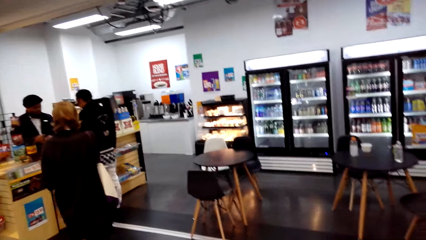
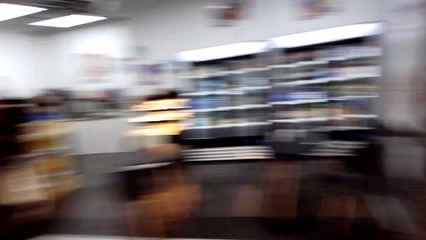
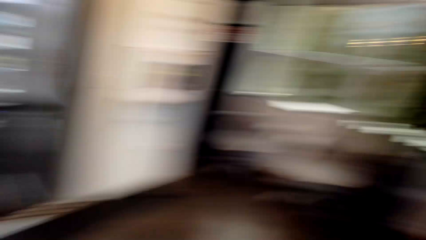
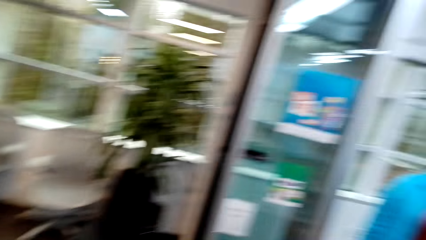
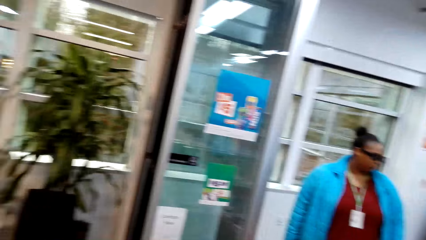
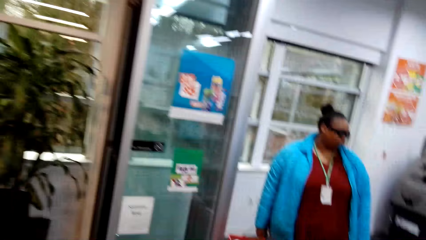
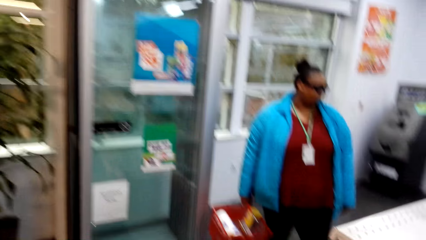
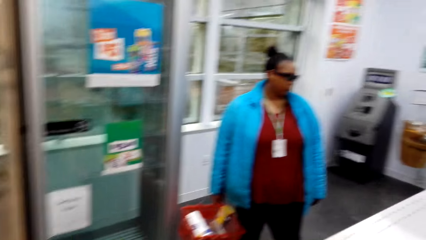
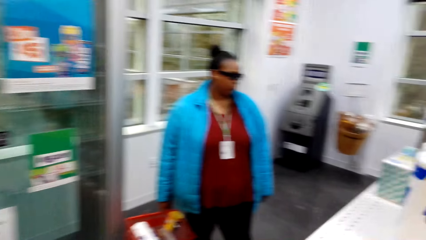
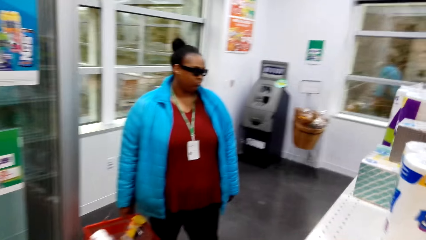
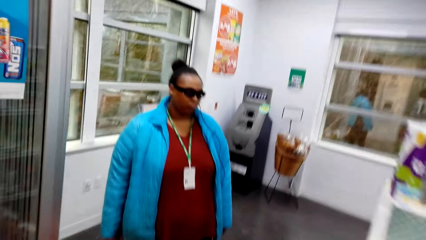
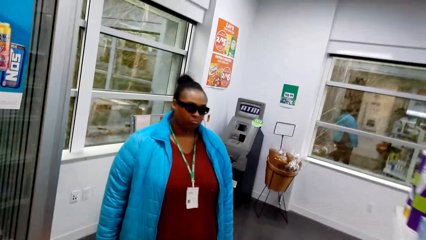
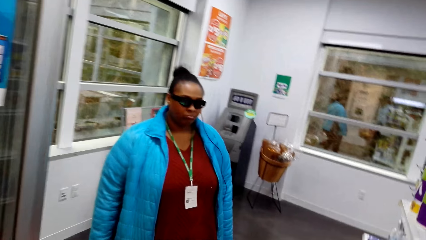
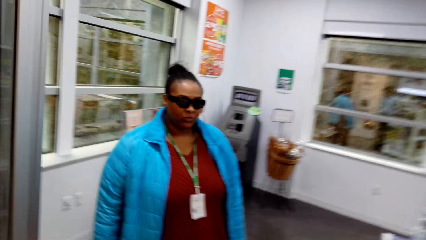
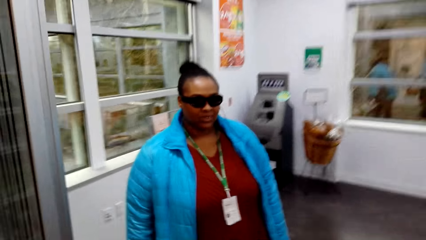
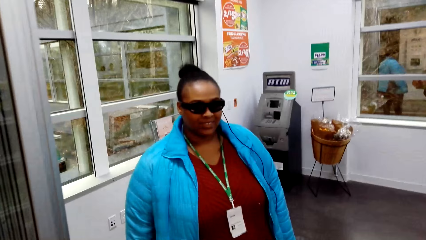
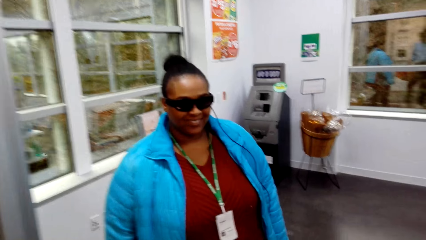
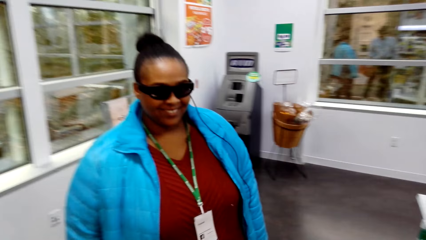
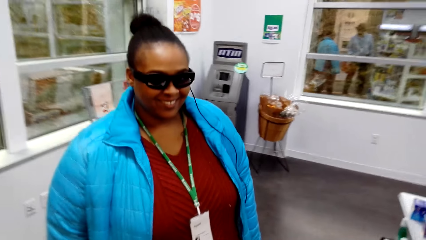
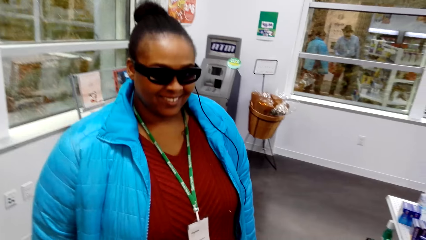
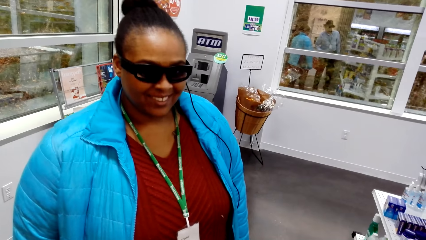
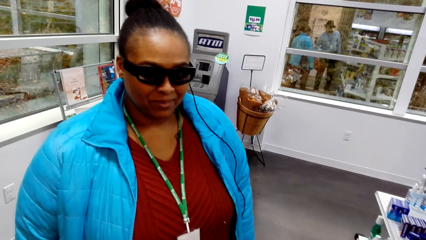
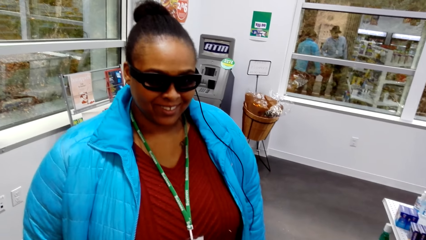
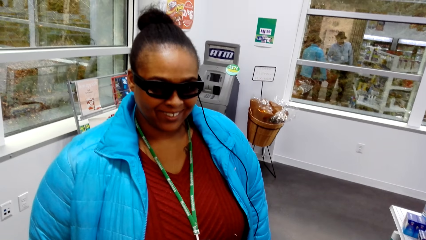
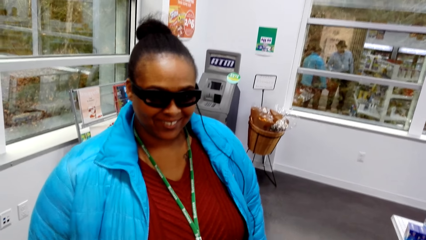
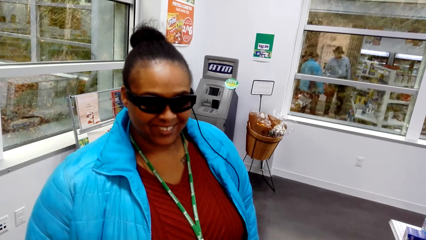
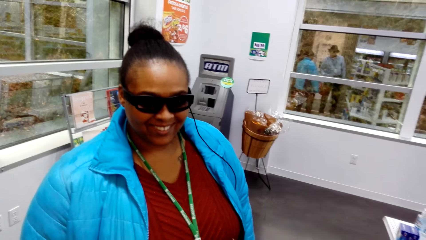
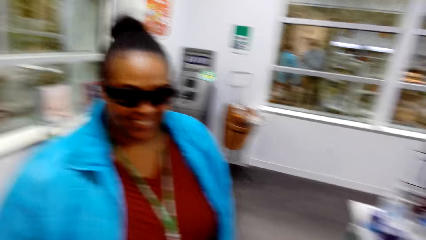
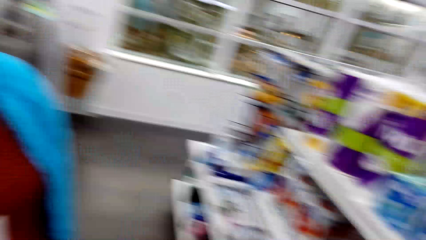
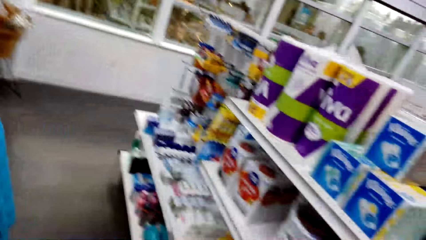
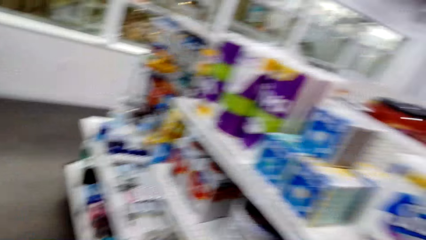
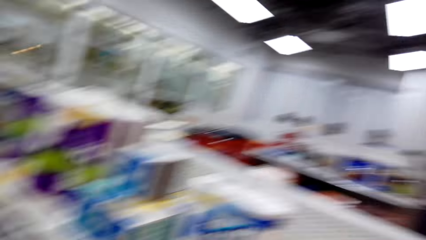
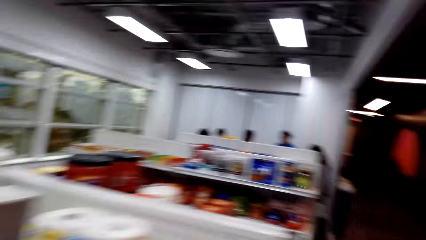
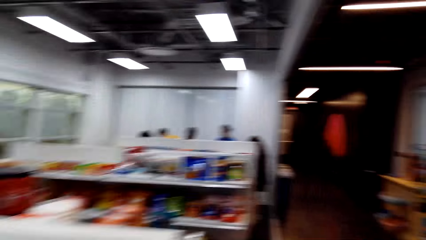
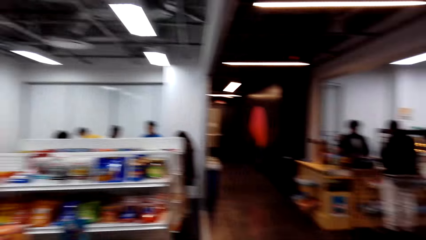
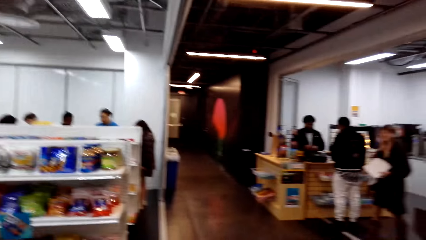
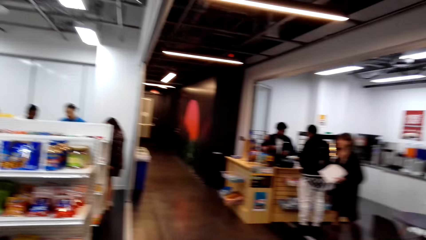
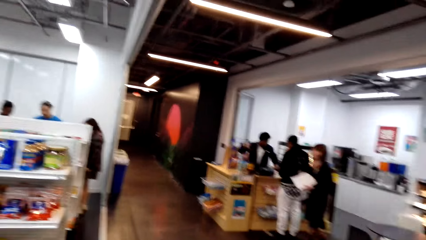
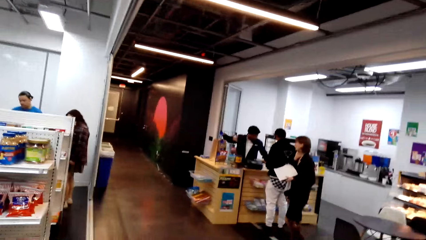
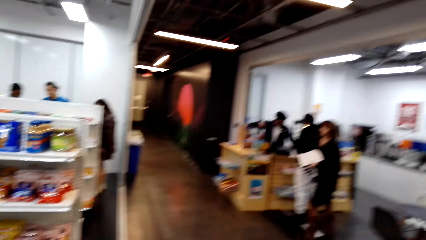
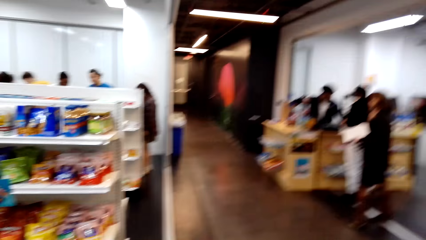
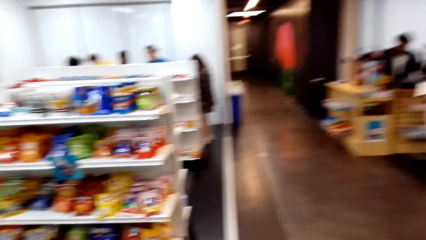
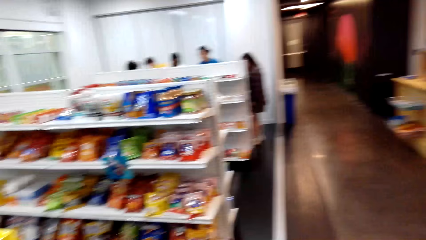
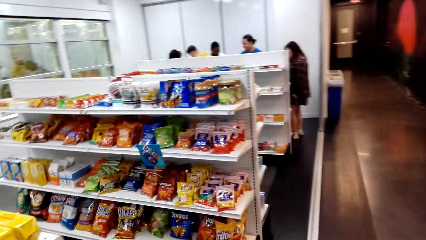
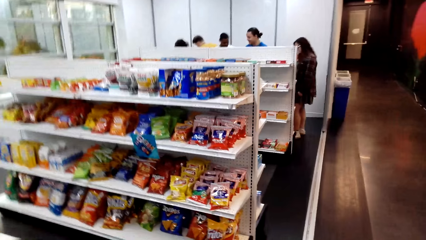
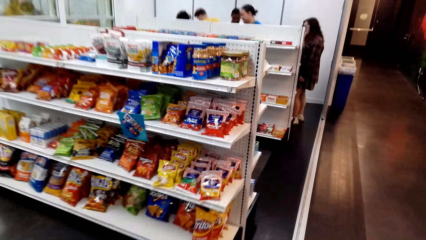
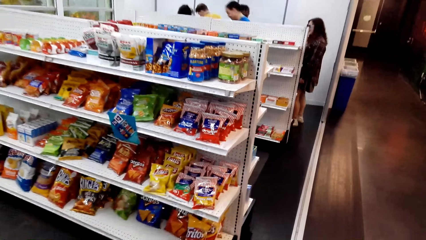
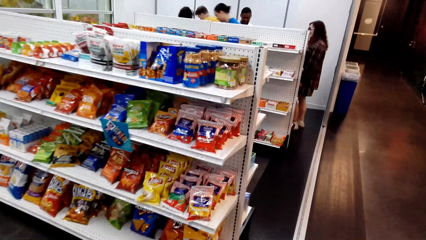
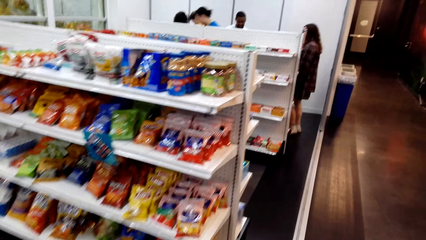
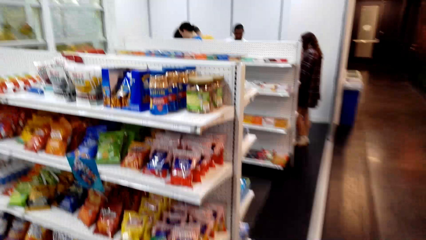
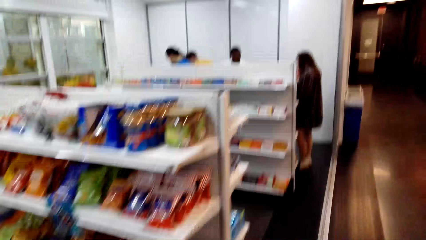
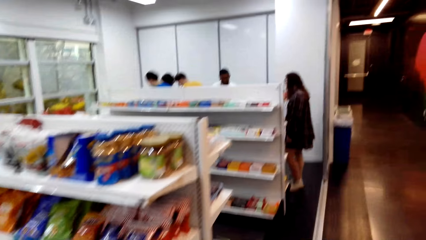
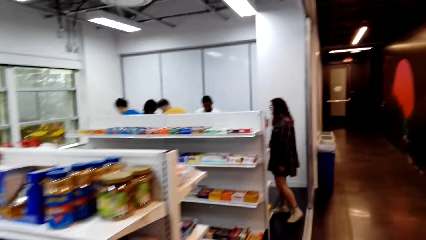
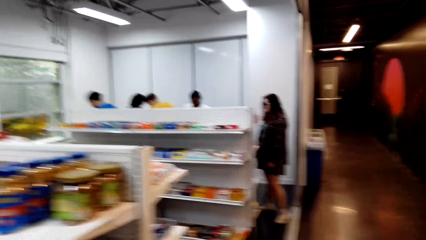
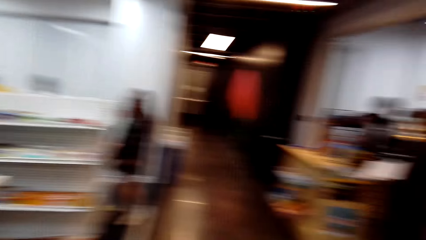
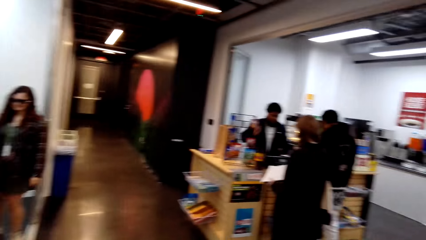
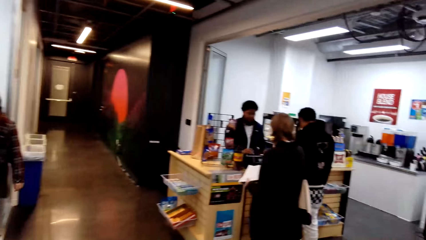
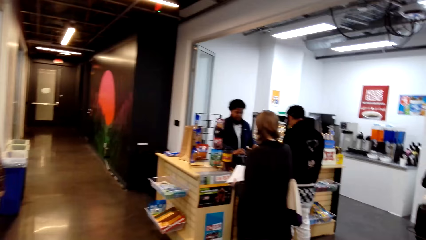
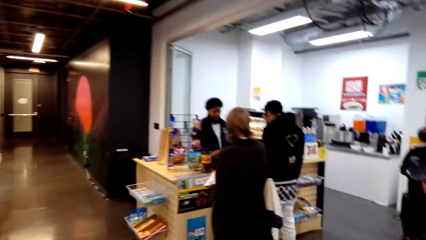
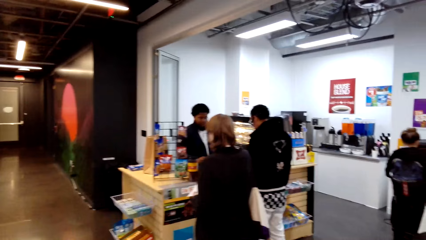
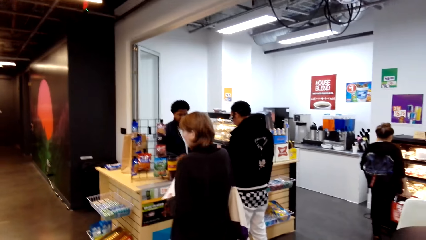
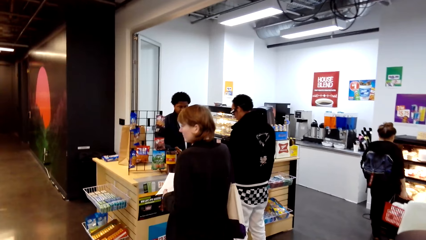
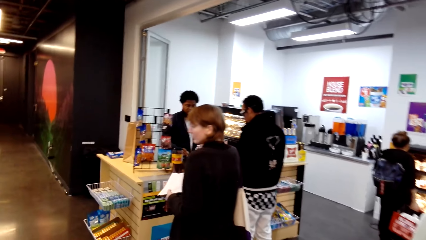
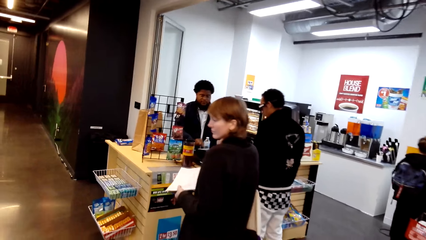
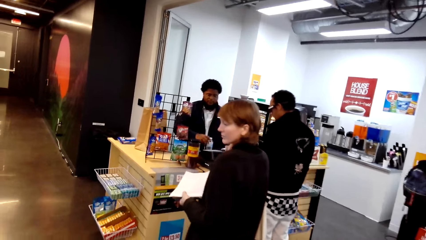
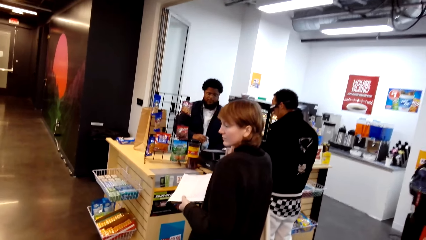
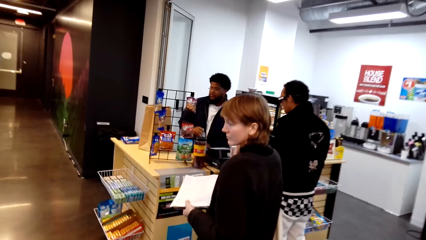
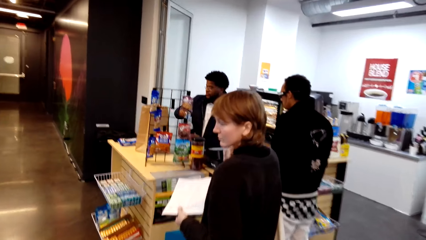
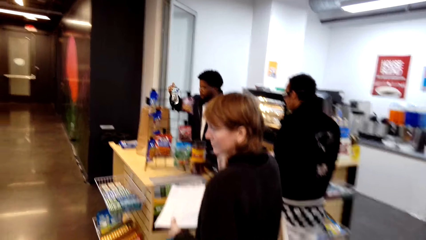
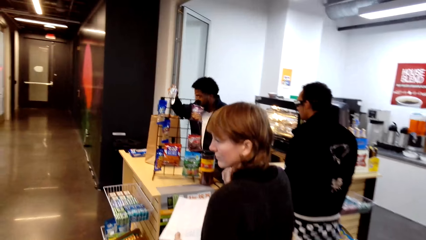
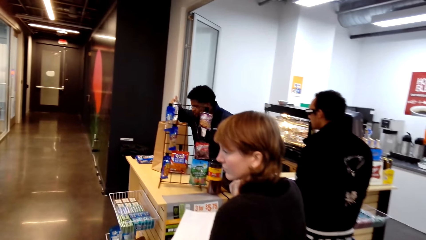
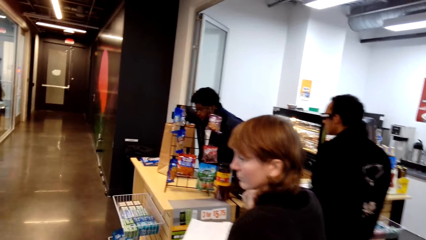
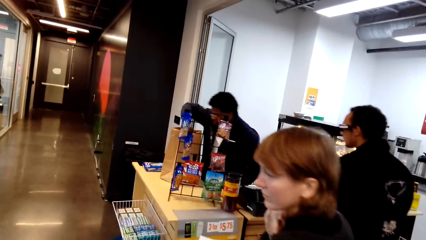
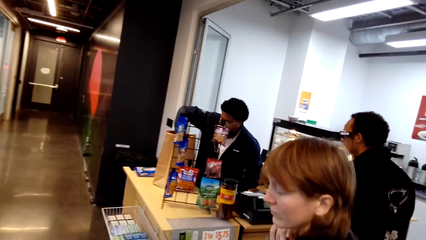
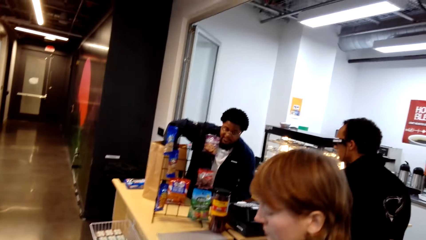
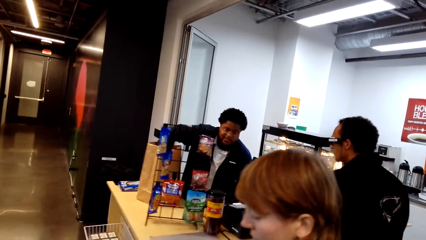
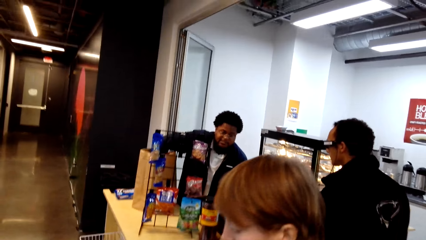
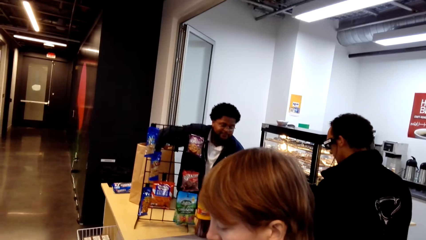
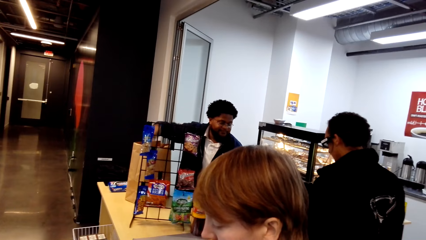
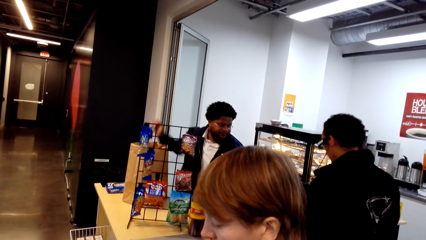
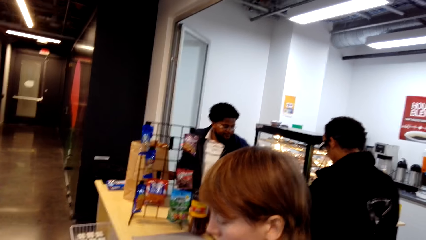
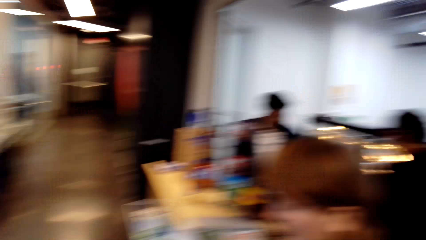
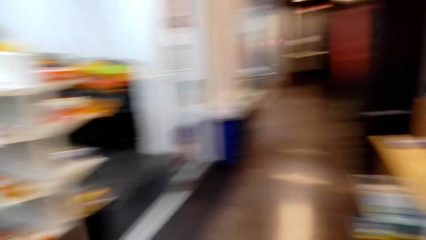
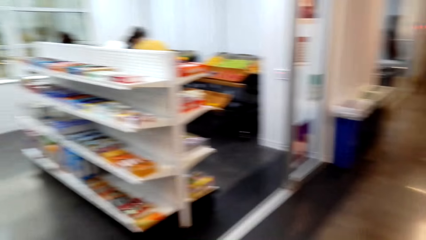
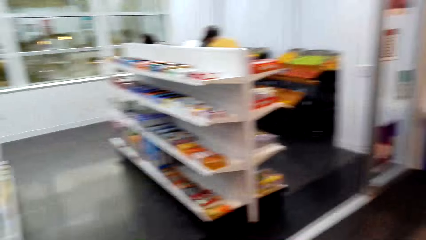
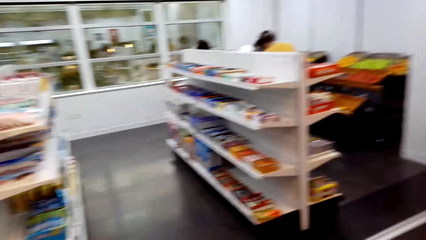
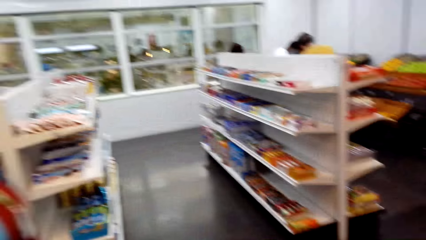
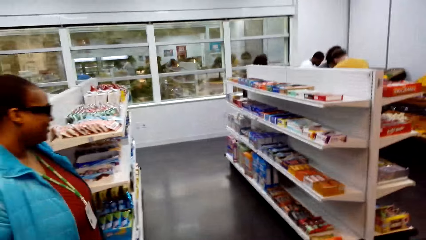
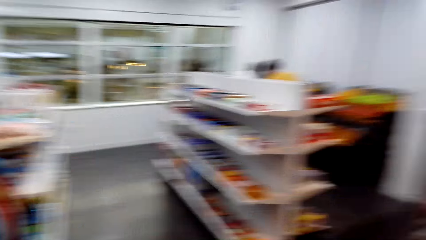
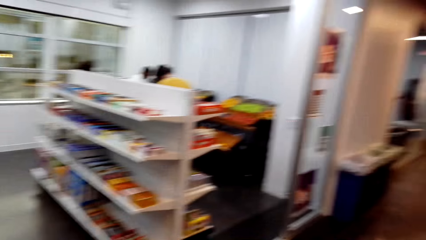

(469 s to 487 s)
The camera wearer talks with a lady and walks around. They talk with the lady and look around. They walk around and look around. They look around again. Another lady holds the paper.
